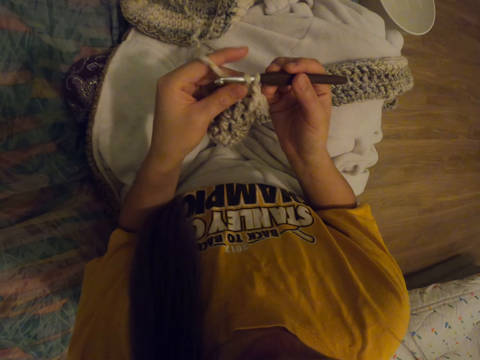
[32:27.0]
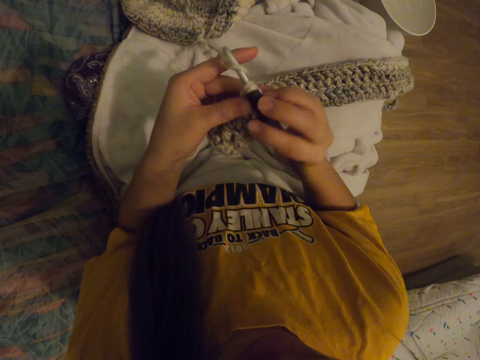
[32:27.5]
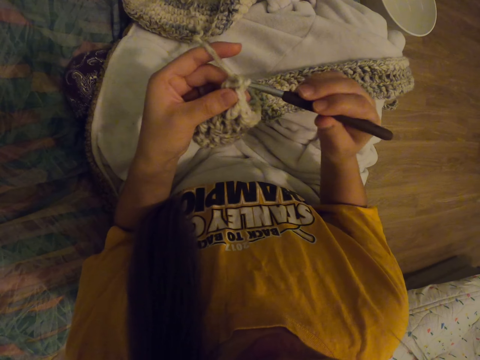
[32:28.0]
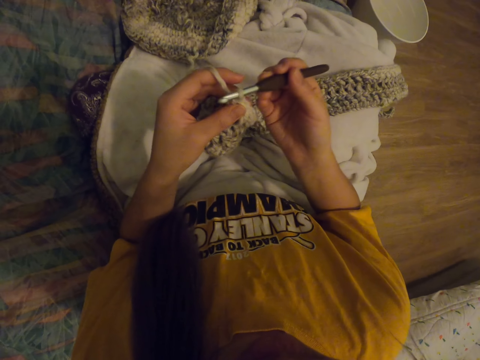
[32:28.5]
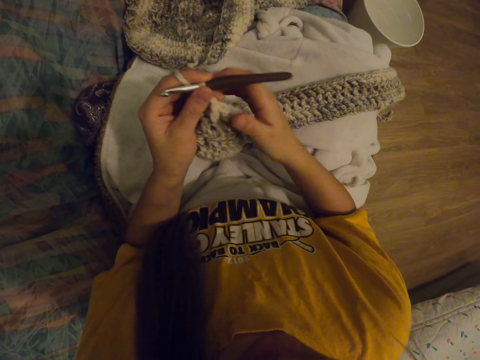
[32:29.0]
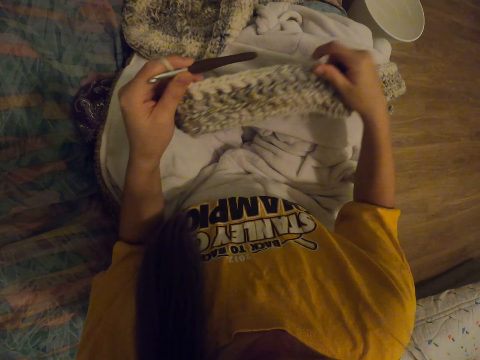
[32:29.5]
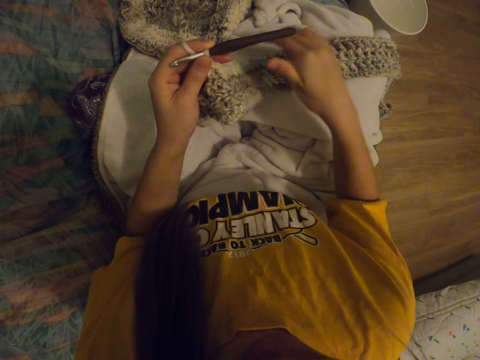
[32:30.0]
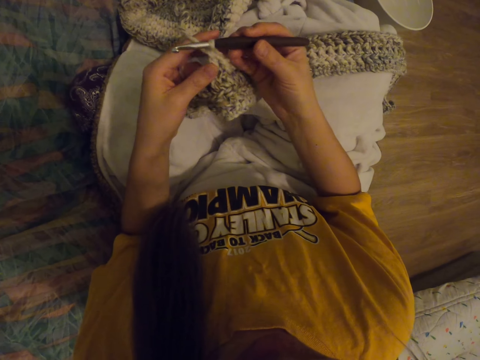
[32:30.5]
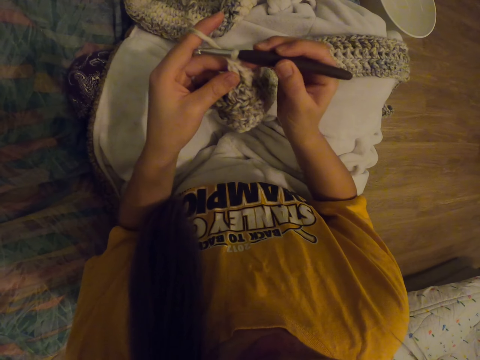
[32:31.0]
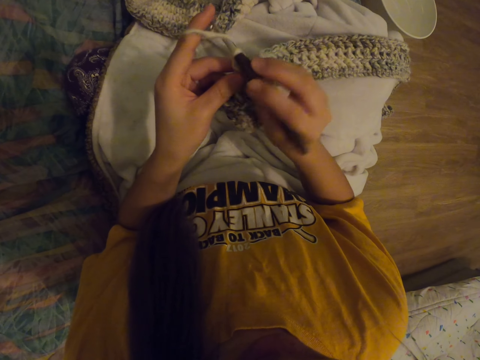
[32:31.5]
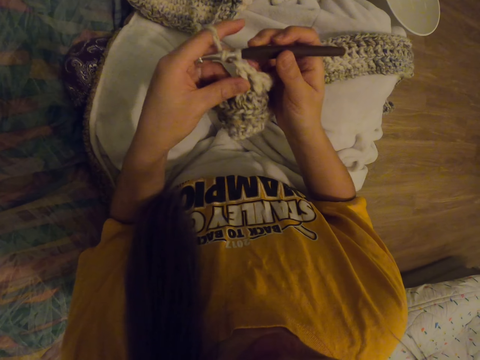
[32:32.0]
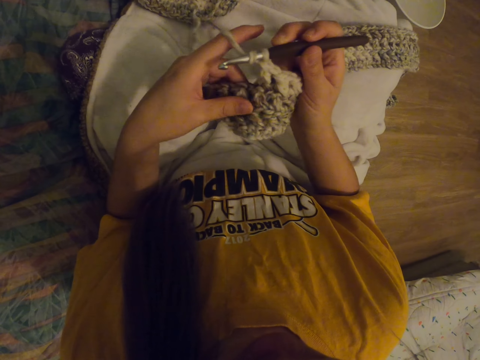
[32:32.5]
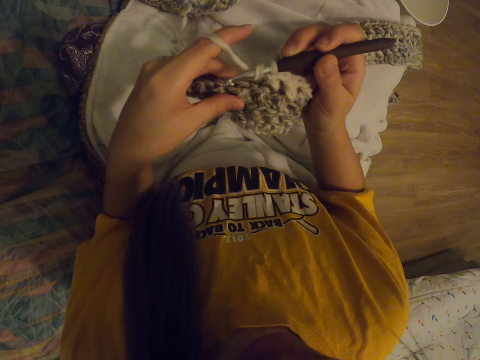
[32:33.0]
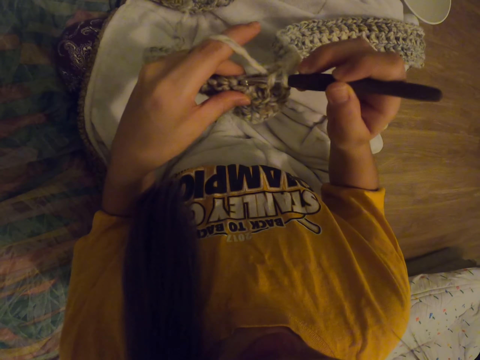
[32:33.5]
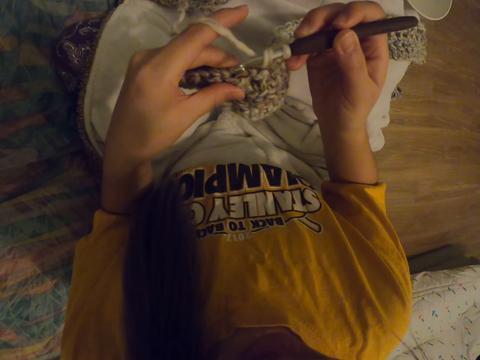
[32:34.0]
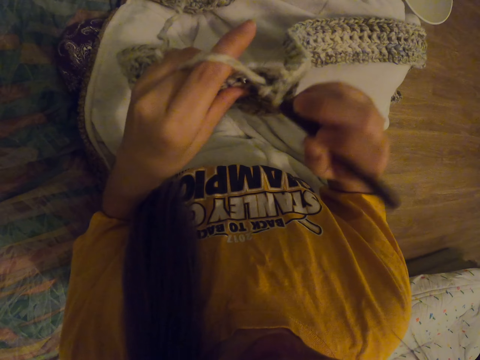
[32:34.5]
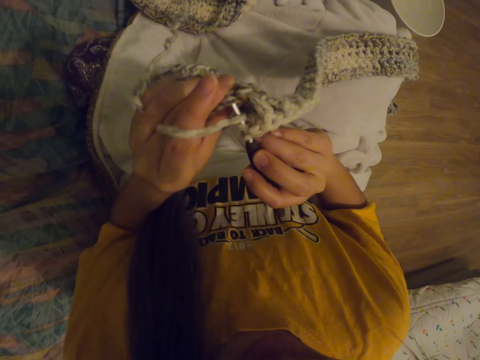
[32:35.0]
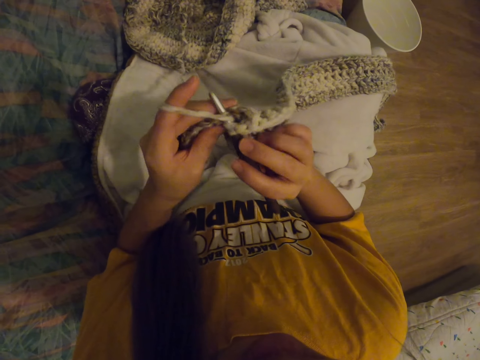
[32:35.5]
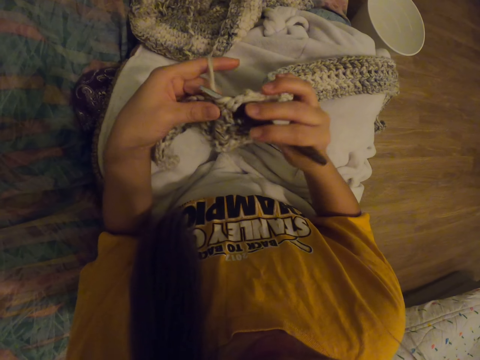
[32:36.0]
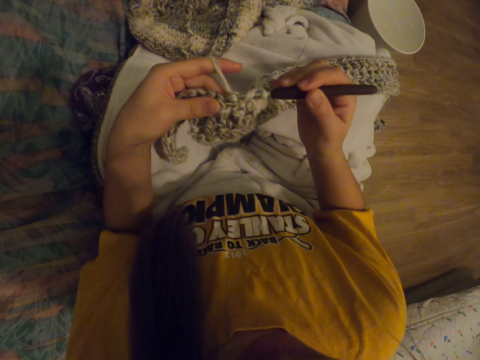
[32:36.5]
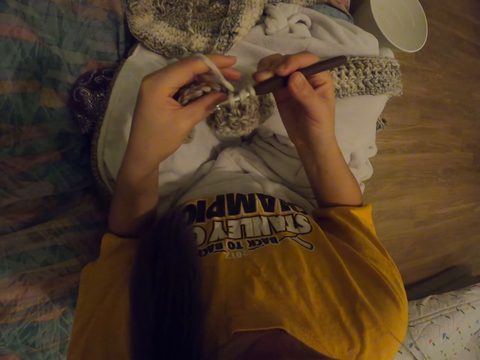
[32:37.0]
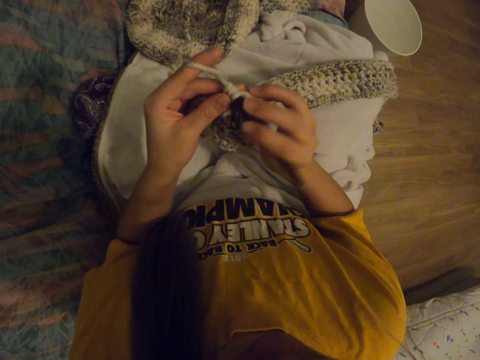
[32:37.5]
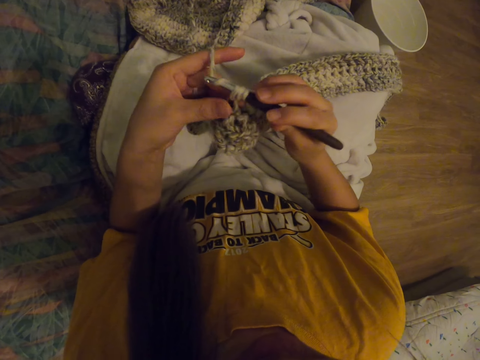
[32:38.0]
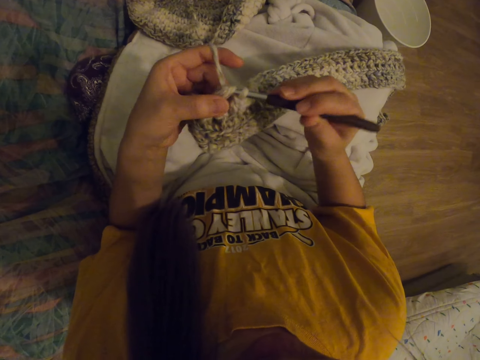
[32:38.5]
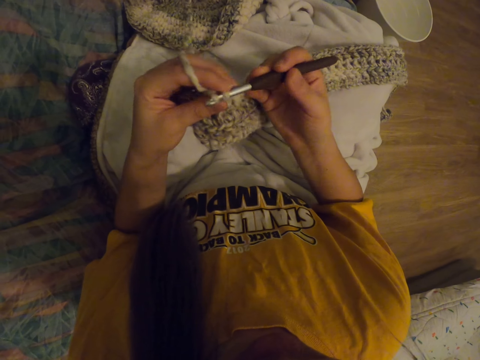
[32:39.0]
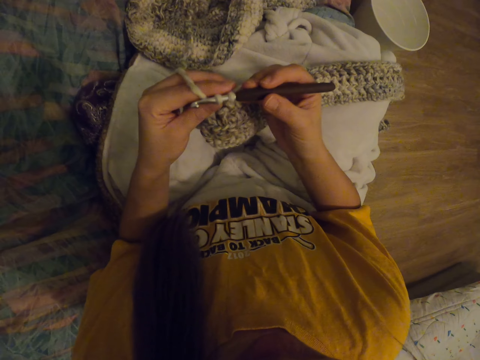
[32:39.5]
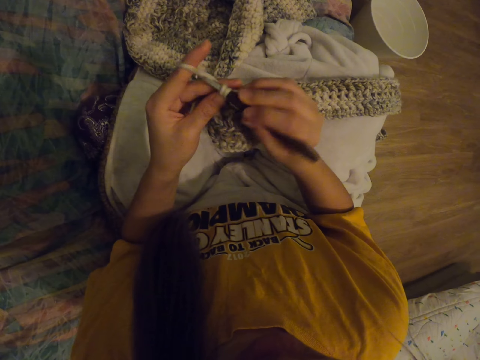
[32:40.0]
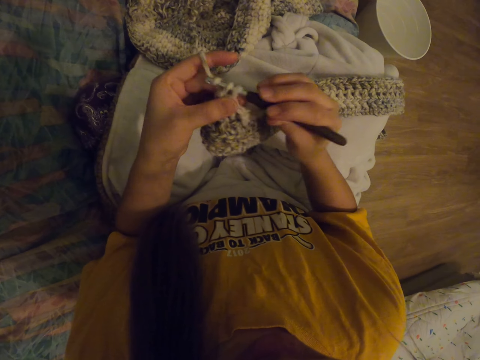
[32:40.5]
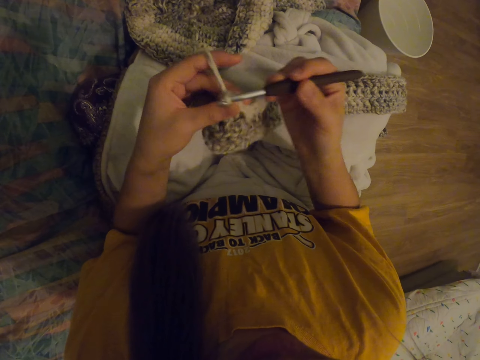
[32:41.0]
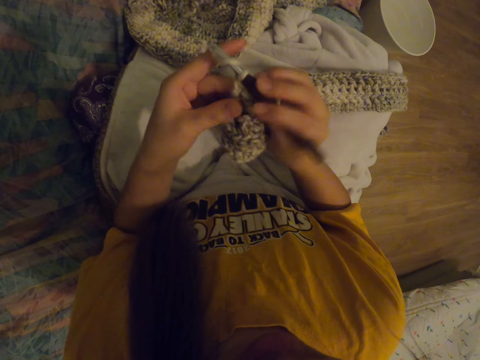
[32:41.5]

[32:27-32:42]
The camera wearer adjusts the scarf crocheting. They start to crochet.

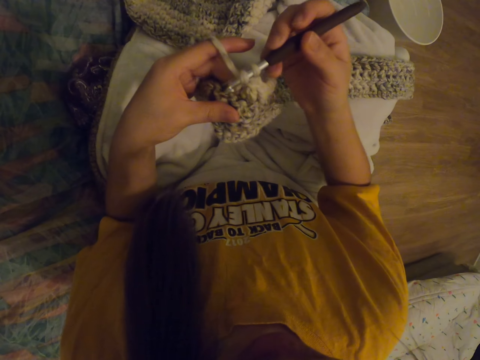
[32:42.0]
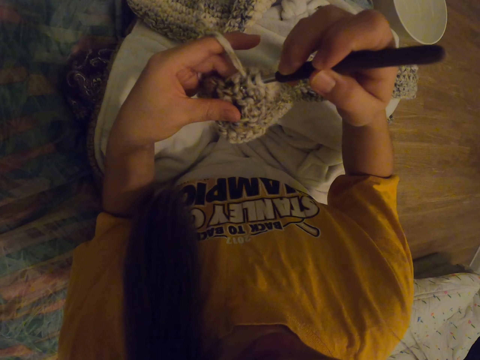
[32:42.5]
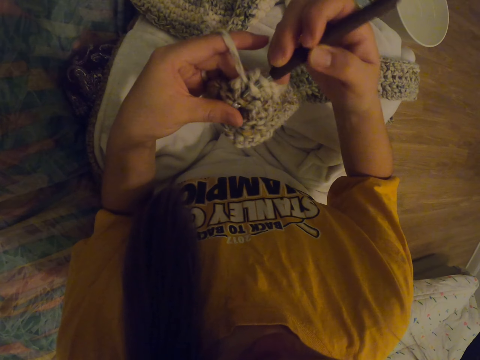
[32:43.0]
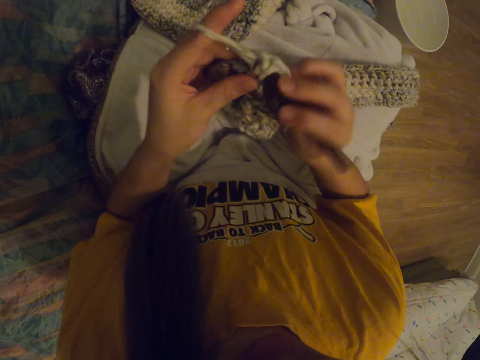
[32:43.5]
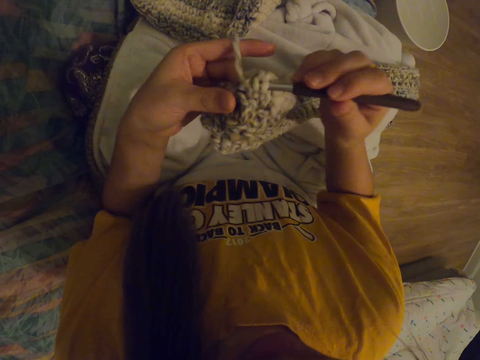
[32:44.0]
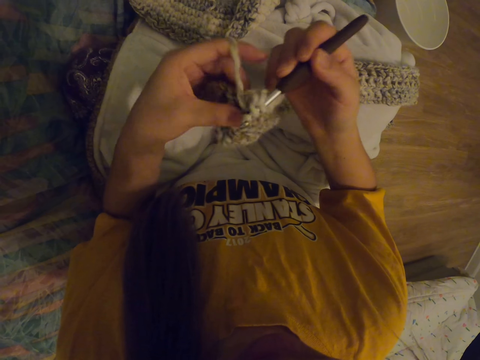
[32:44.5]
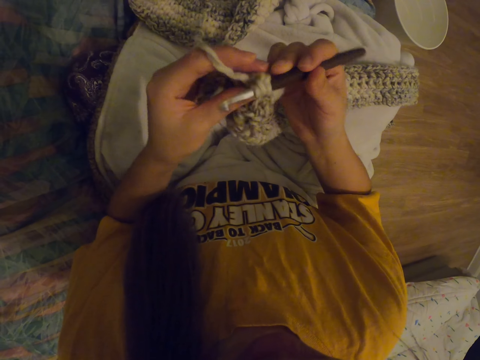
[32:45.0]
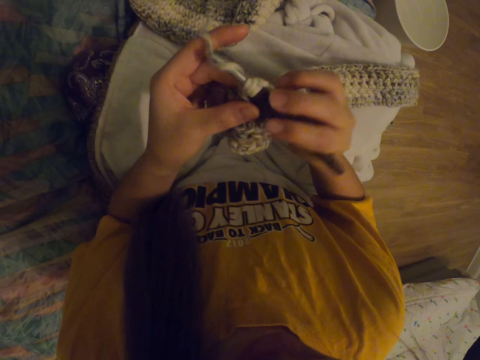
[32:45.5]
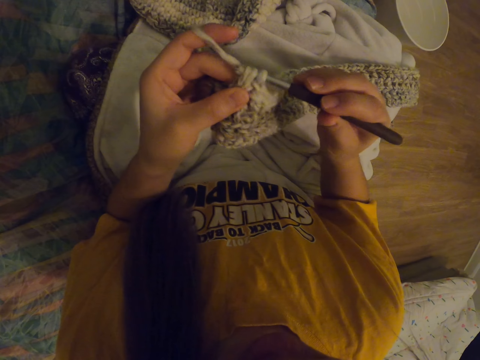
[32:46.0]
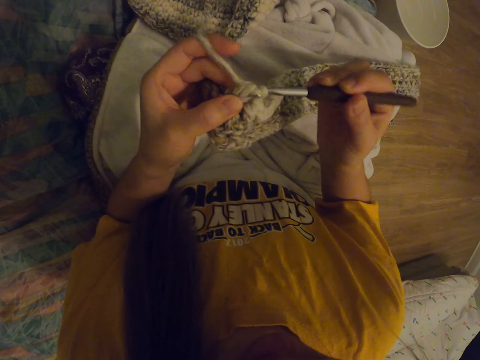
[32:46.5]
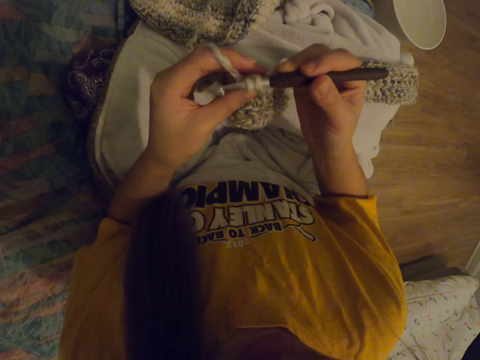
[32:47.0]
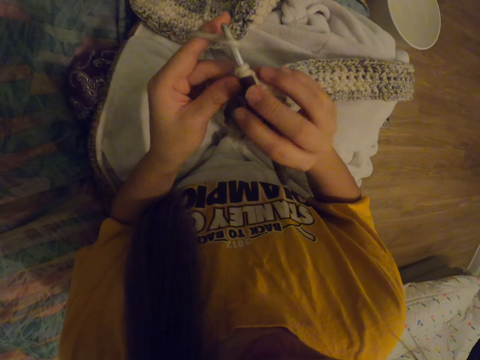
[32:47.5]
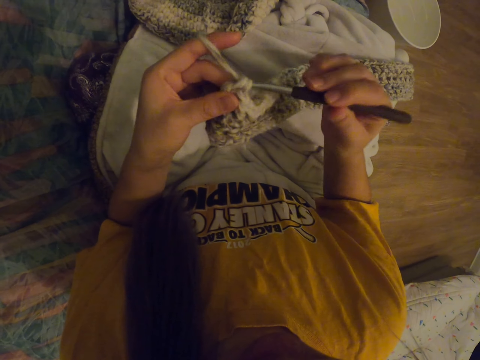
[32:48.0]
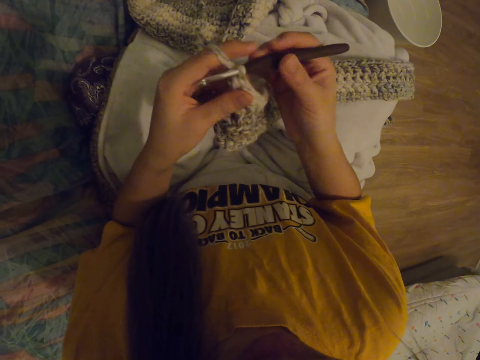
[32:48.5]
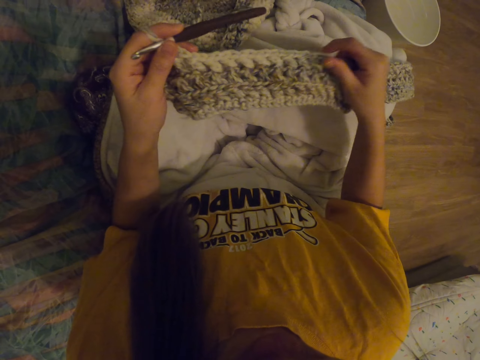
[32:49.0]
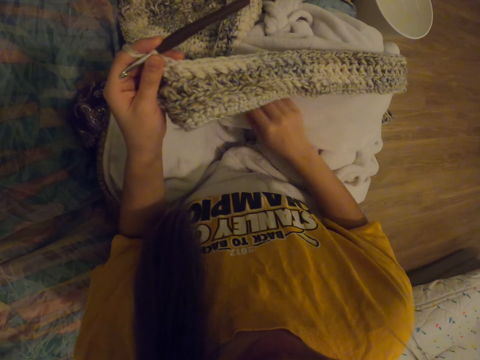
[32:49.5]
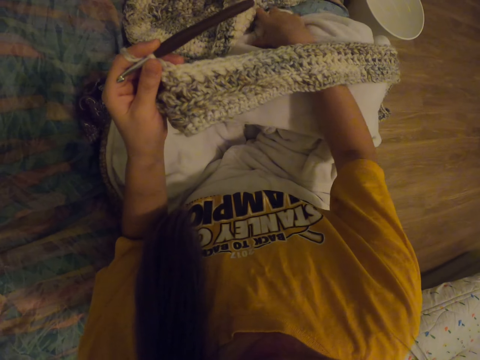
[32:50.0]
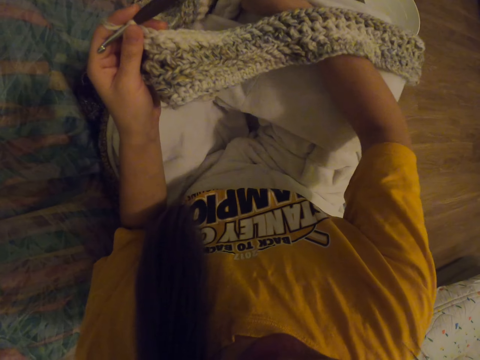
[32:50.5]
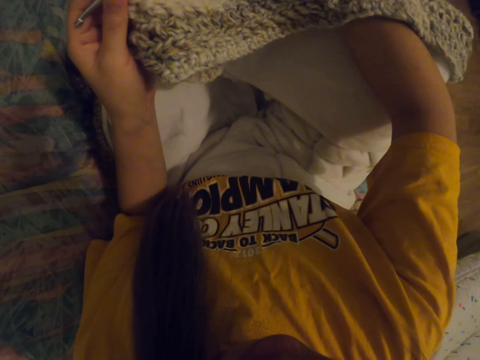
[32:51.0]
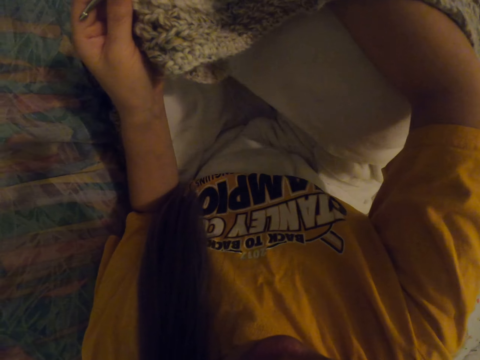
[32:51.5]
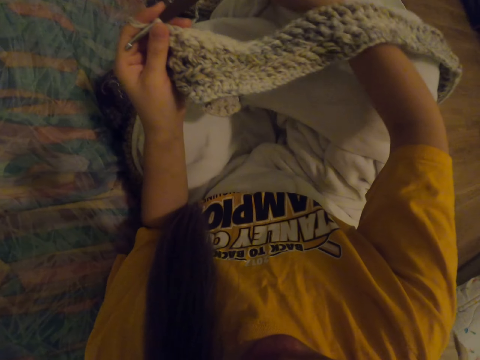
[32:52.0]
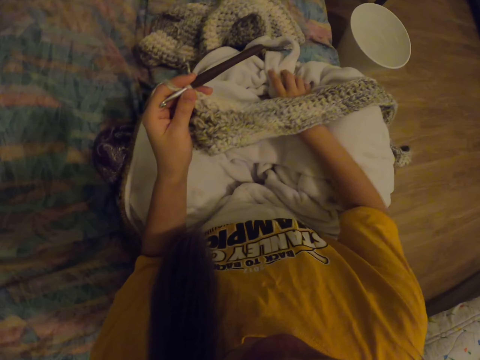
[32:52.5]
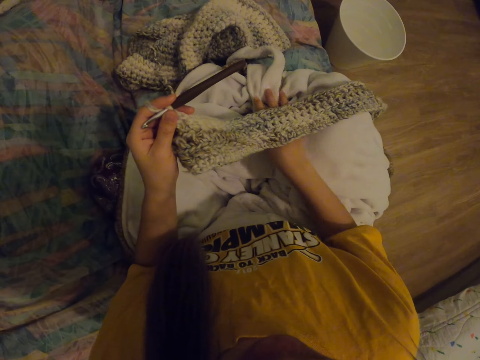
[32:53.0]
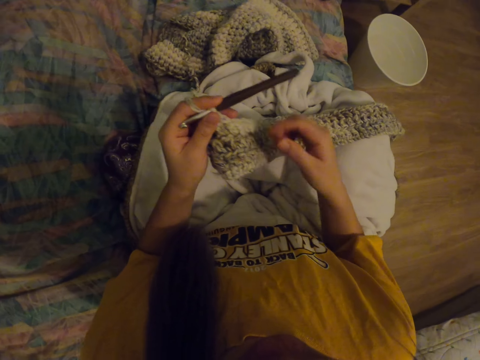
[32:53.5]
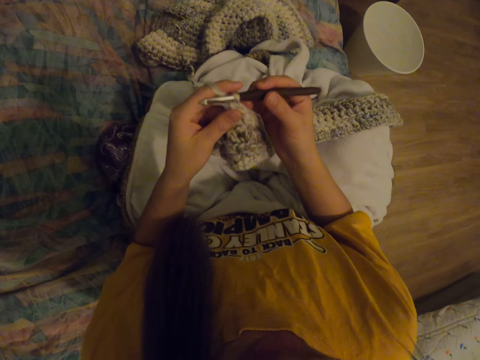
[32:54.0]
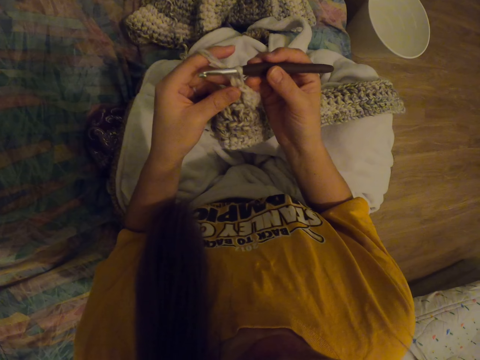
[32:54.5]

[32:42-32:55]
The camera wearer adjusts the scarf crocheting. They squeeze. They start to crochet.
